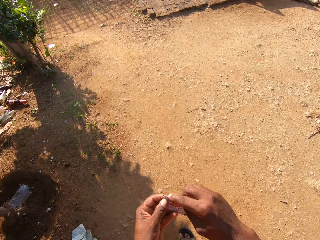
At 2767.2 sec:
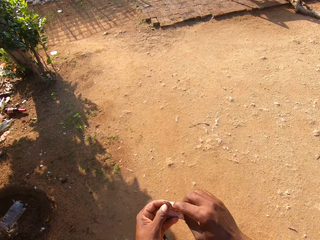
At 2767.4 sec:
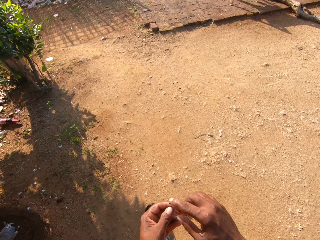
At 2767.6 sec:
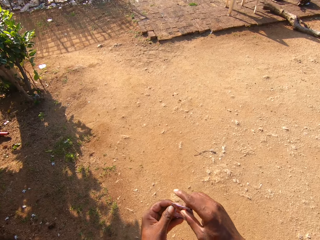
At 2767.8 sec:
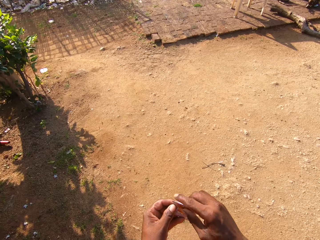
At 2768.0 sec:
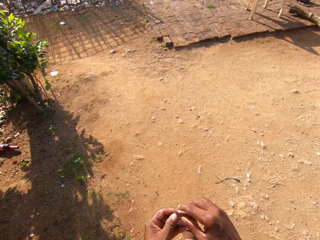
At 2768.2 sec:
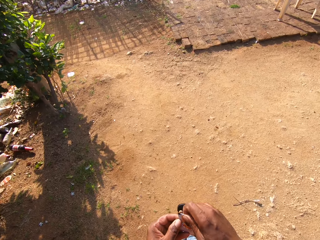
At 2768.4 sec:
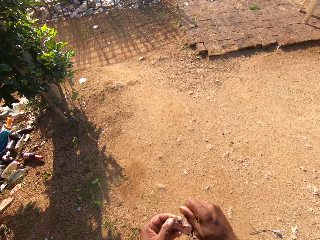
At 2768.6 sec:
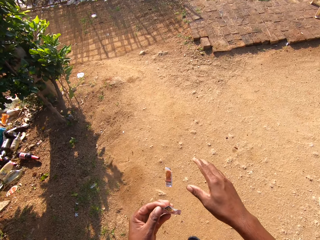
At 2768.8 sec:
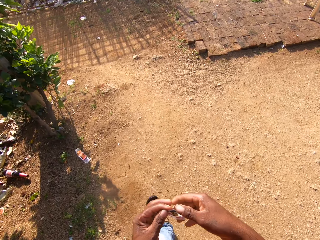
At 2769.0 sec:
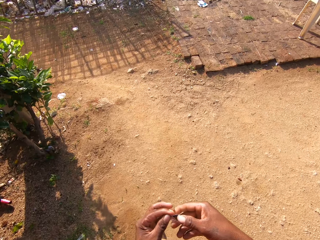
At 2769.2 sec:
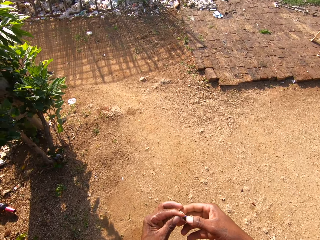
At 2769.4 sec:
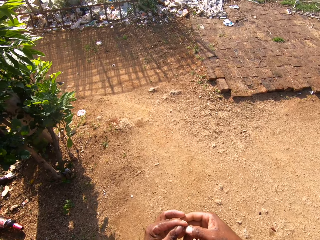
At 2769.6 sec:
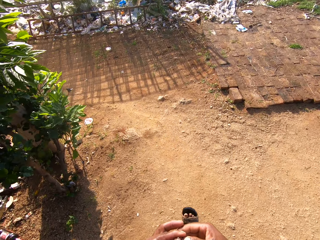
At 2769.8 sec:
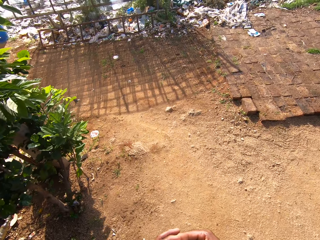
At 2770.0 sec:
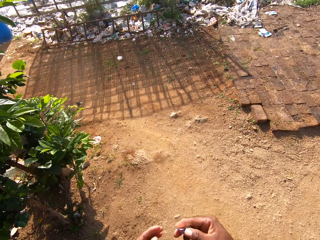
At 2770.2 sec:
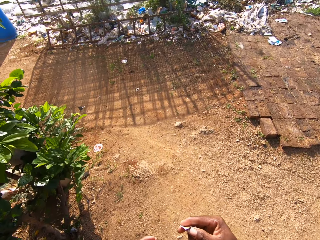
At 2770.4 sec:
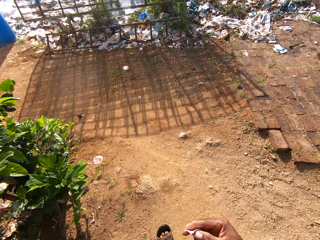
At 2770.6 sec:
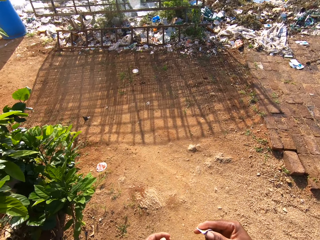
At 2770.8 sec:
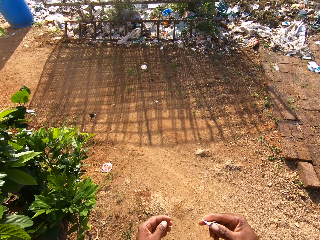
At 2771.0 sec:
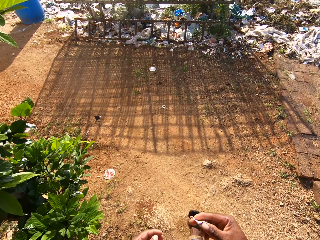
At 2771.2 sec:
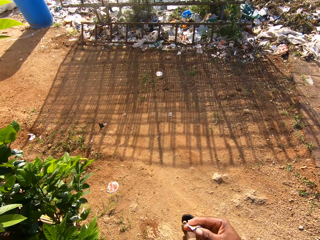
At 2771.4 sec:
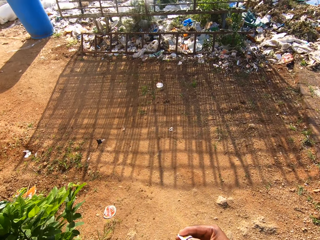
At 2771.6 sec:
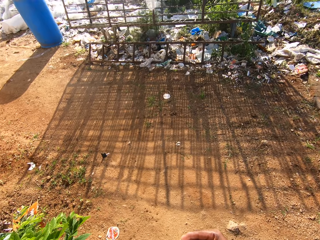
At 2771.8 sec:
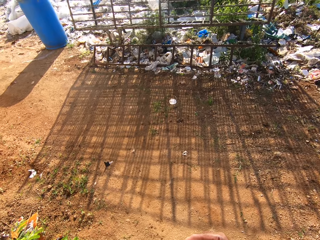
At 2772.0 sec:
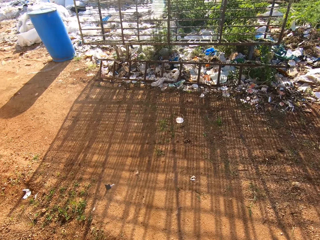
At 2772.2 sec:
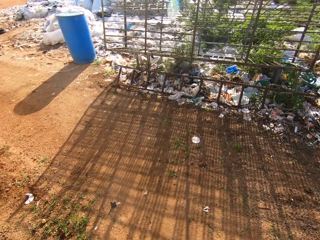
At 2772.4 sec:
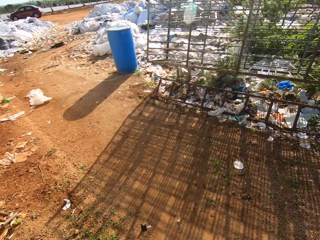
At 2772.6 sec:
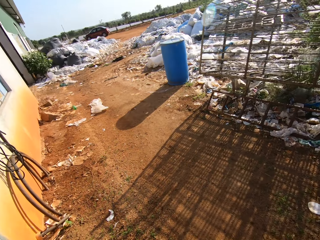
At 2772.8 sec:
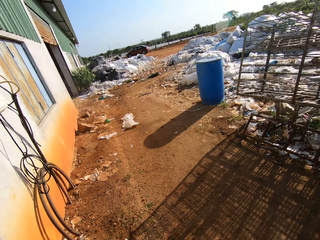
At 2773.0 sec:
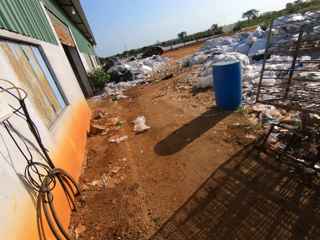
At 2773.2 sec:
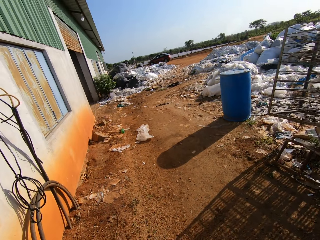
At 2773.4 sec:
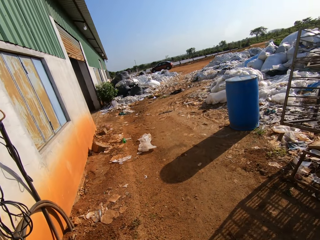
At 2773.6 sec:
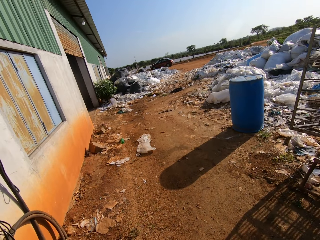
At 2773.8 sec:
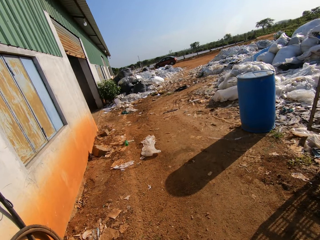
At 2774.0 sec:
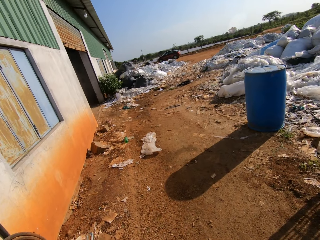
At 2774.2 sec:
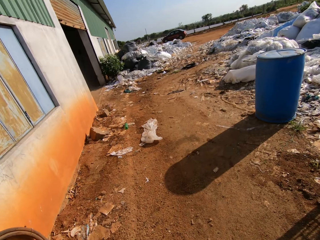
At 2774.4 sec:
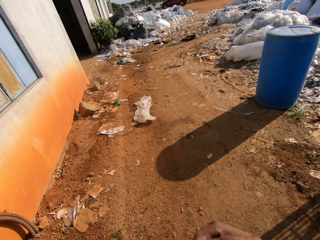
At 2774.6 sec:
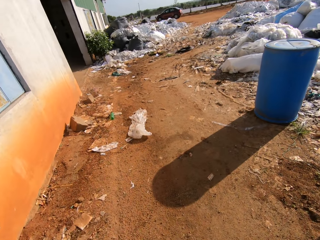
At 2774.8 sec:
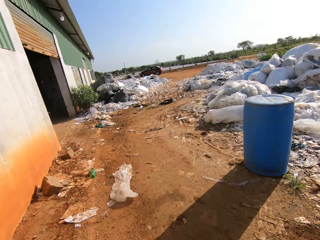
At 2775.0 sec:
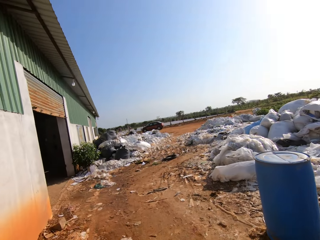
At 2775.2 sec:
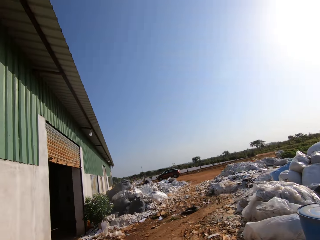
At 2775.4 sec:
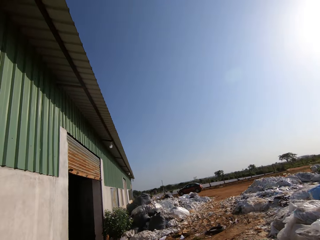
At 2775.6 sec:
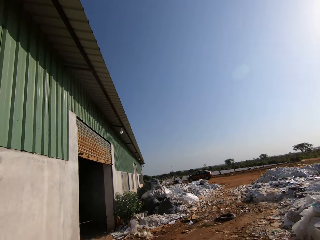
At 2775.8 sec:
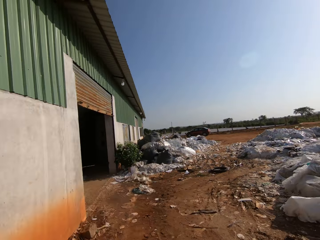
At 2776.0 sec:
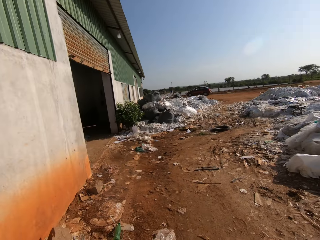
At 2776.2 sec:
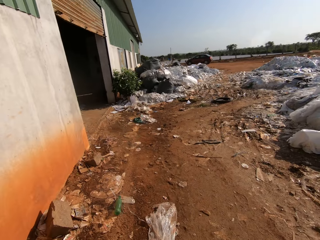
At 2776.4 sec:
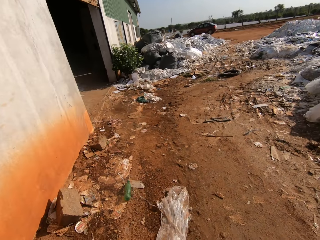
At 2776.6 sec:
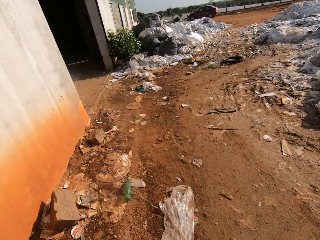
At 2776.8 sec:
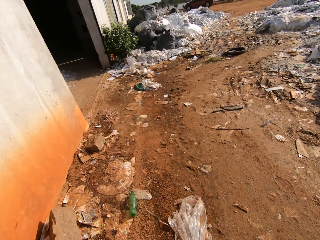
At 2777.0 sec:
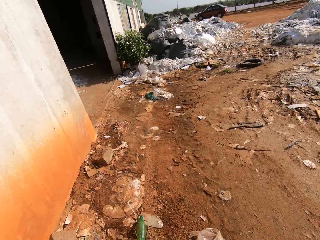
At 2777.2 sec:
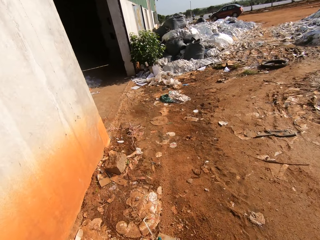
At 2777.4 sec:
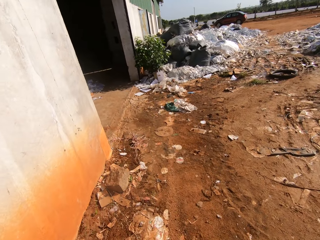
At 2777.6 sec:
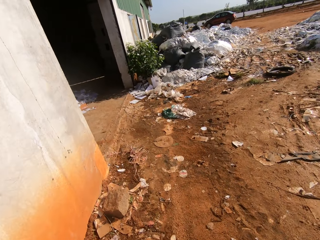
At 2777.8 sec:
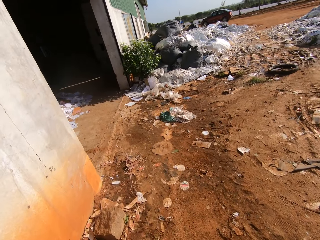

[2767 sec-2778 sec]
The camera wearer throws the empty paper sachet on the ground with his right hand. He passes the paper sachet in his left hand to his right hand. He takes a turn.

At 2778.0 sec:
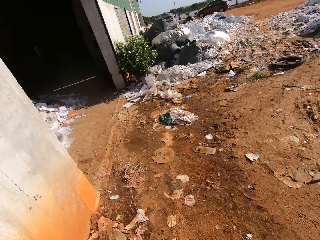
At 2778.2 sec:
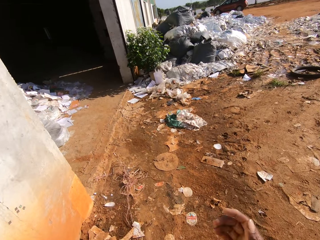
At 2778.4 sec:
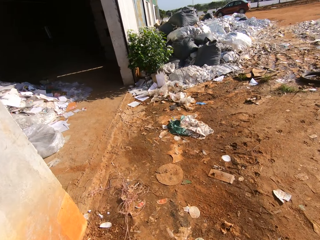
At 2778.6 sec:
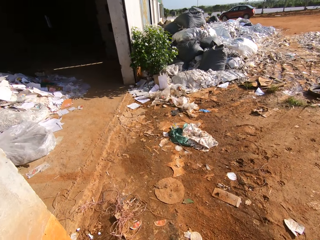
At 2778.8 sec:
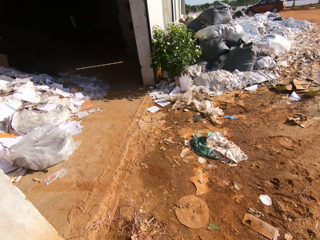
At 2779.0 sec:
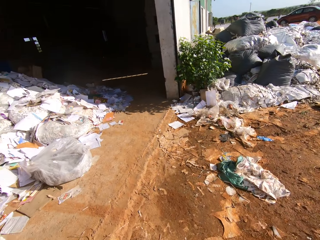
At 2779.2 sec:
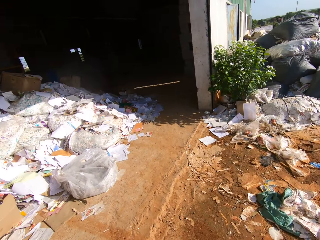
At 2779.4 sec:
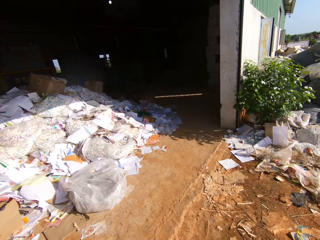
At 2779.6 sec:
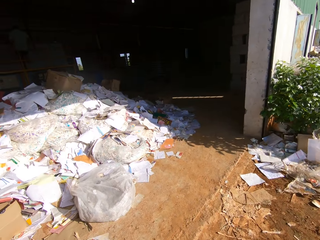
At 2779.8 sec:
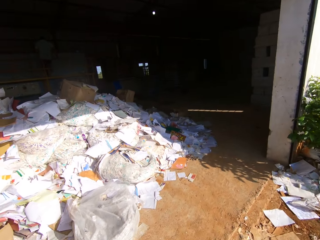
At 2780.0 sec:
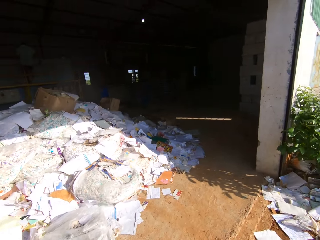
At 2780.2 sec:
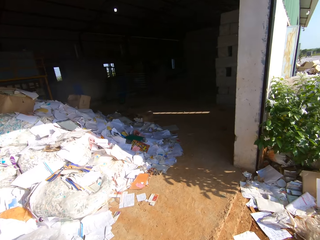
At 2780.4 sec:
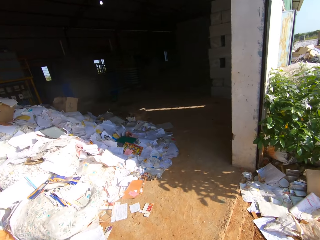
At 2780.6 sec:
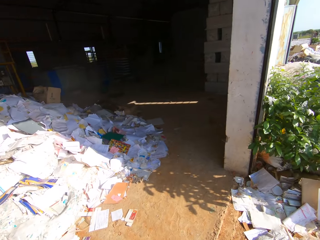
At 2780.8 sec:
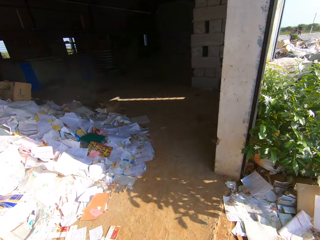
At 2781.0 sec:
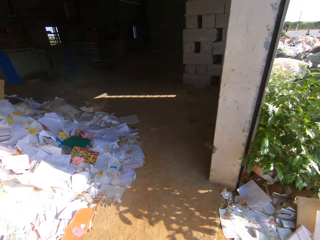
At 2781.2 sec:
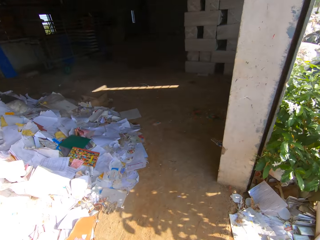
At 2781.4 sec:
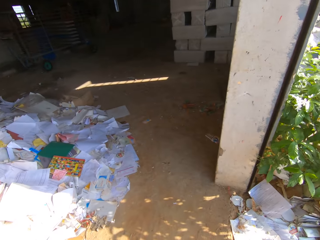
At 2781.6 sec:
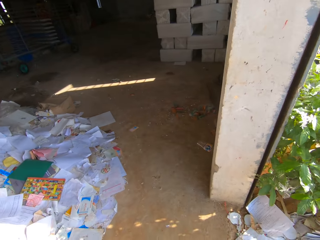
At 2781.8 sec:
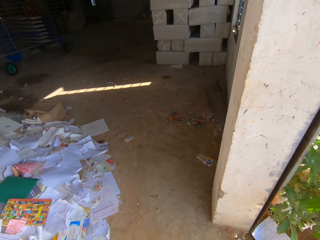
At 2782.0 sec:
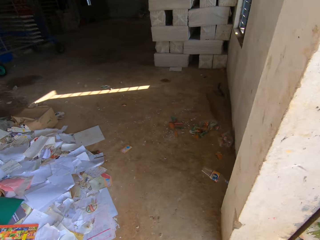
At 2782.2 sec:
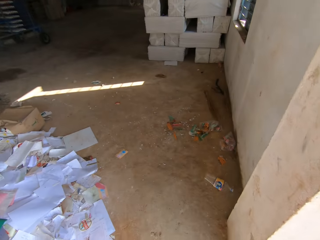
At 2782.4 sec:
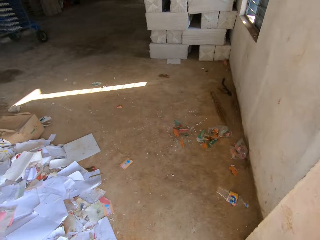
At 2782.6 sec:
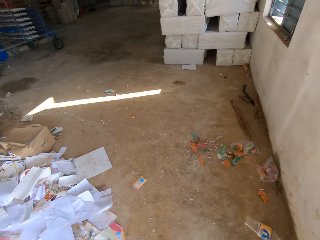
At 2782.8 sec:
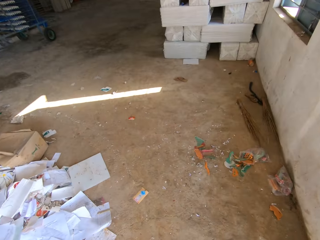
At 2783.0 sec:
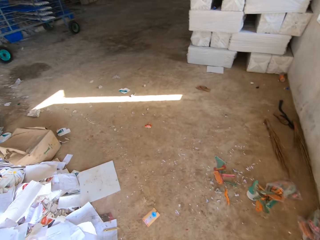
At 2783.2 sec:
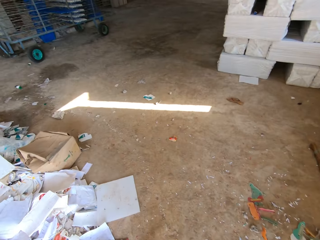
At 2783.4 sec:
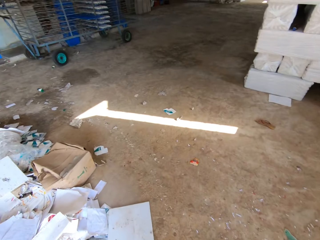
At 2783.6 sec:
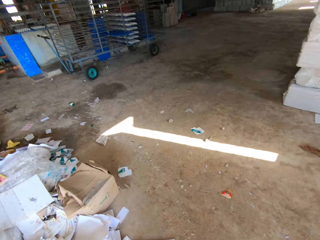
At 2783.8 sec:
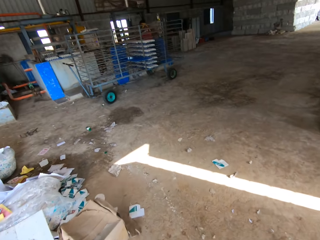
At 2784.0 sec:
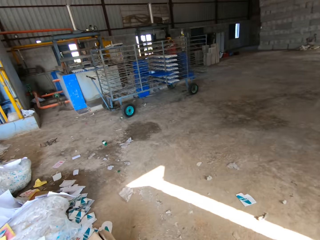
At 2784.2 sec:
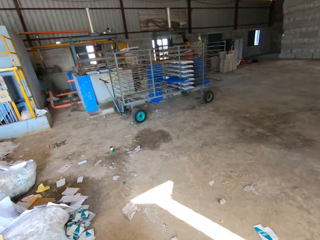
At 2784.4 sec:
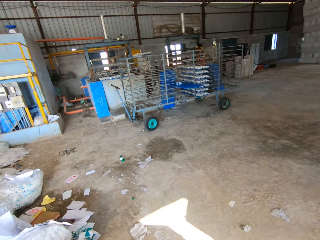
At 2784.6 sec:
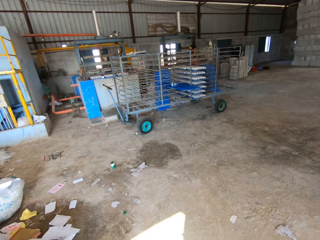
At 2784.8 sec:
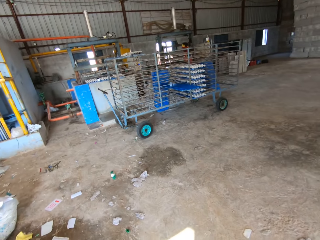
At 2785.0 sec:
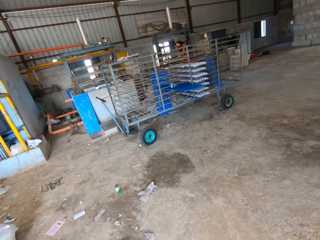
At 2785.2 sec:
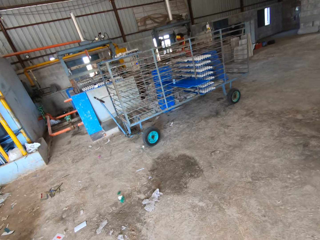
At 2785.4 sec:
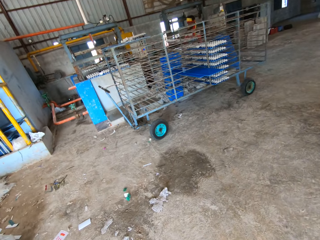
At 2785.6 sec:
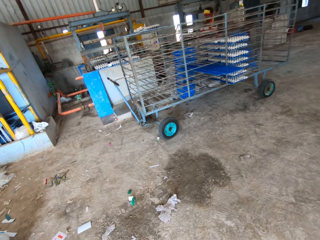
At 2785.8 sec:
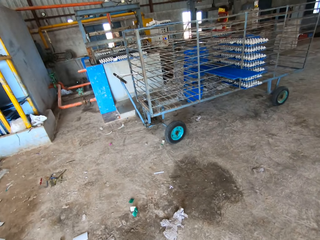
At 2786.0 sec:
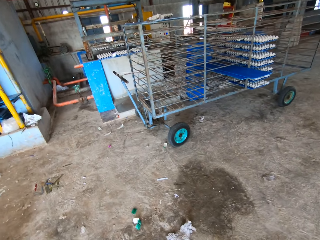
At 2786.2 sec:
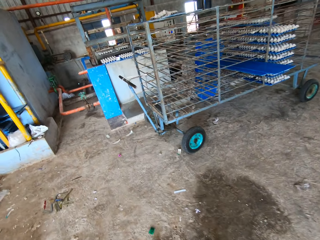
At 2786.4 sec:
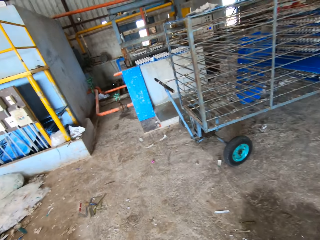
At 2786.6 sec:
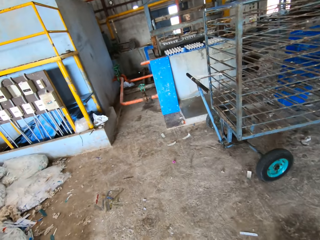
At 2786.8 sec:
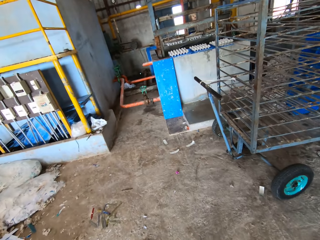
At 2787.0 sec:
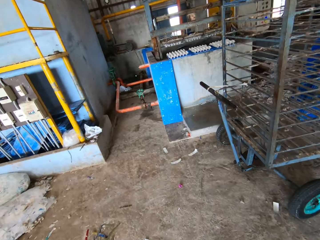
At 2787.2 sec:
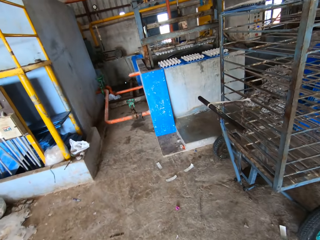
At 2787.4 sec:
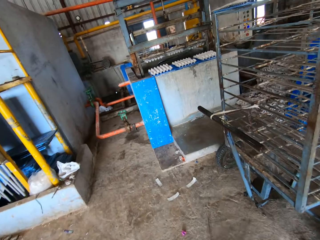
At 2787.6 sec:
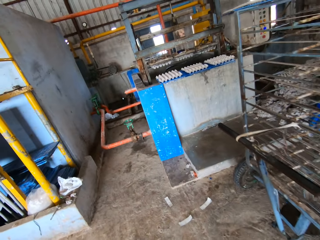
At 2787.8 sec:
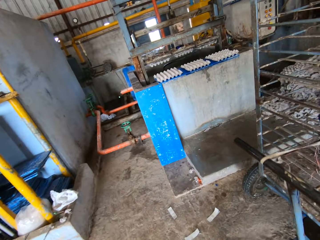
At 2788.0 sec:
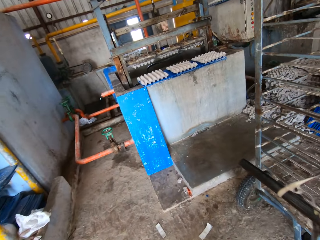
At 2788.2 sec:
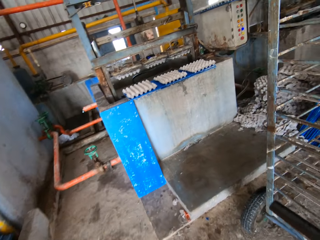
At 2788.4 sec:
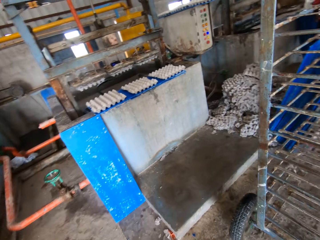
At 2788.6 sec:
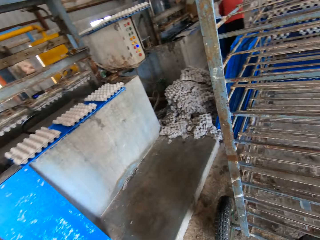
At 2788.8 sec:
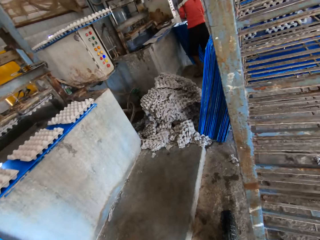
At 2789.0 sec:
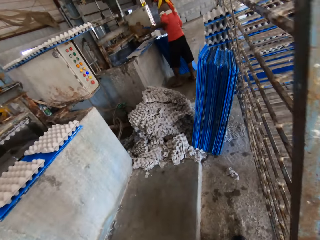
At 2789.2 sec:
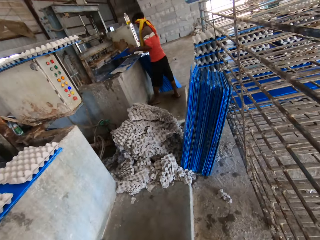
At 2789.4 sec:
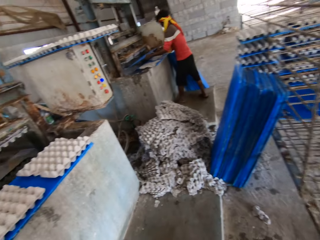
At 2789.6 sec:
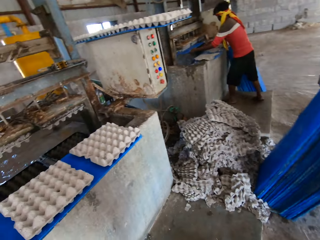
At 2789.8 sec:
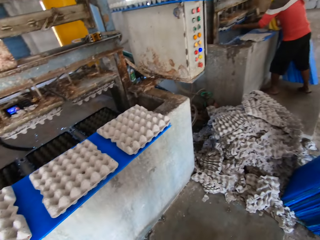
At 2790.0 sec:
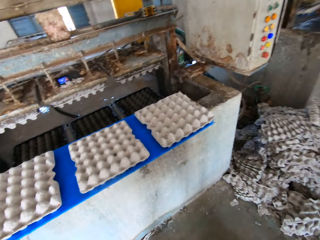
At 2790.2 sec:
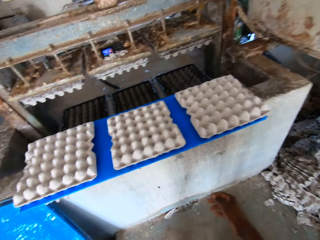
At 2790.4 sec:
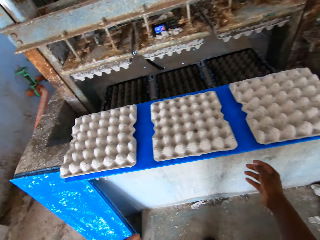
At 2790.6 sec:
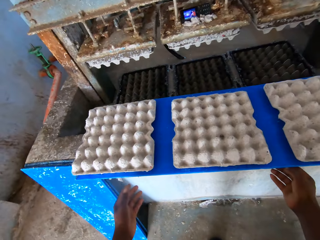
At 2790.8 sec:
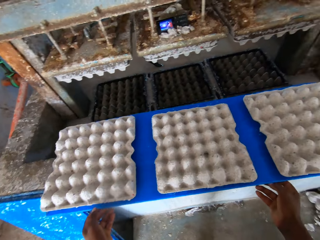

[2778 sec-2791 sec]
The camera wearer enters a factory. A man holds a PVC sheet with both hands. The man places the PVC sheet in a pulp molding machine with both hands.
